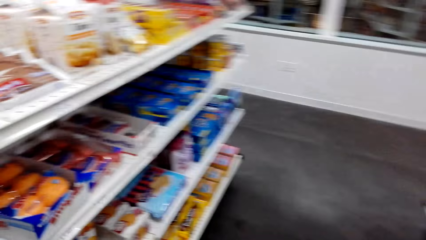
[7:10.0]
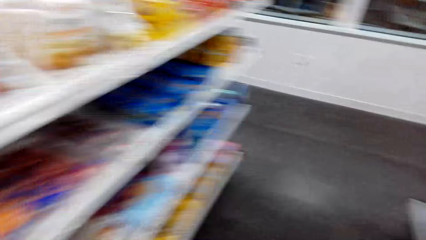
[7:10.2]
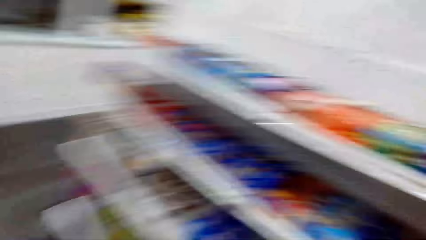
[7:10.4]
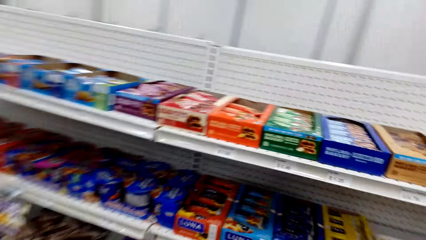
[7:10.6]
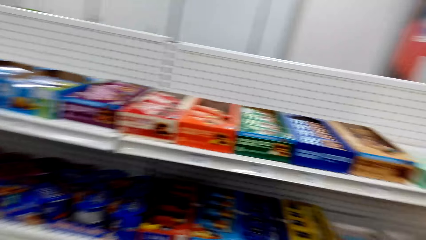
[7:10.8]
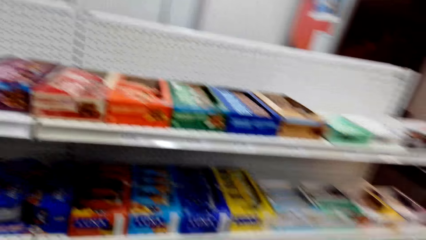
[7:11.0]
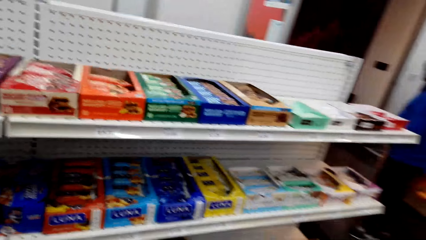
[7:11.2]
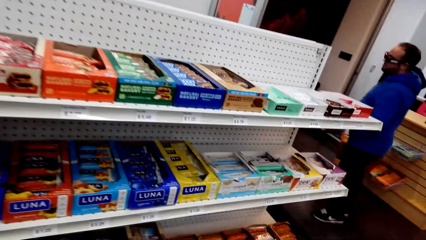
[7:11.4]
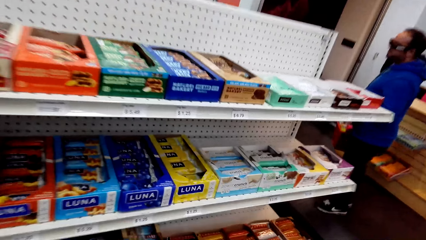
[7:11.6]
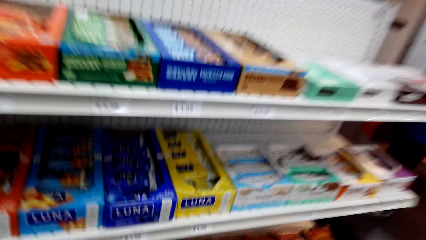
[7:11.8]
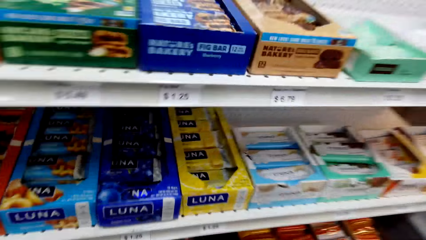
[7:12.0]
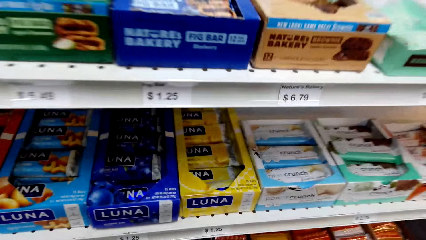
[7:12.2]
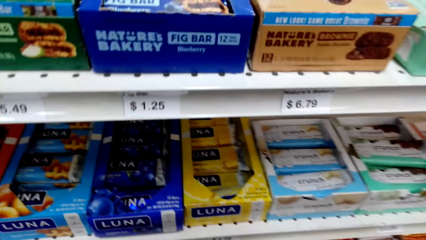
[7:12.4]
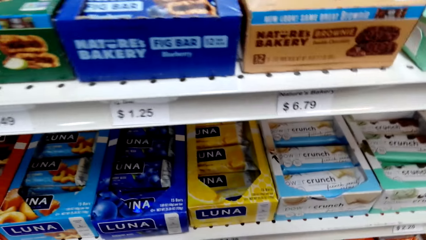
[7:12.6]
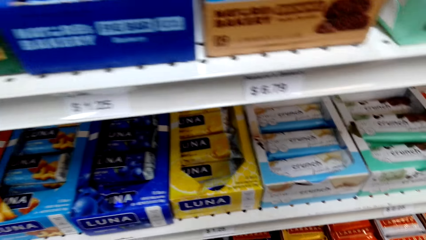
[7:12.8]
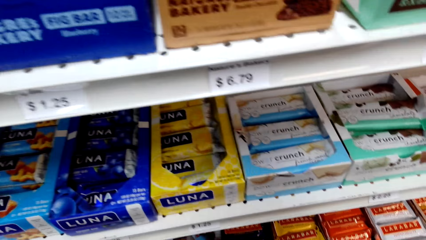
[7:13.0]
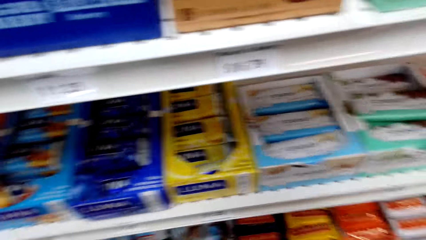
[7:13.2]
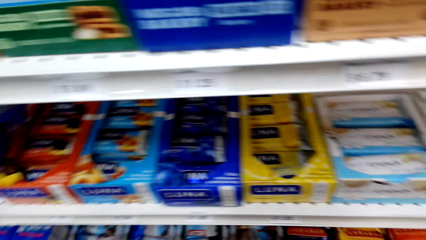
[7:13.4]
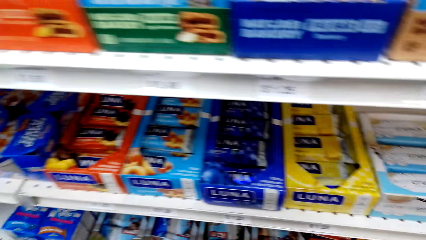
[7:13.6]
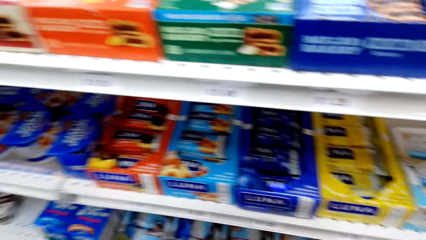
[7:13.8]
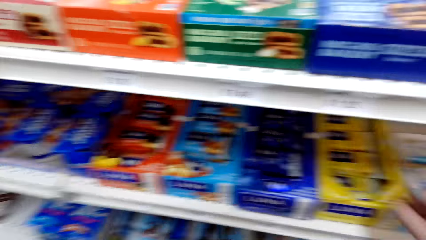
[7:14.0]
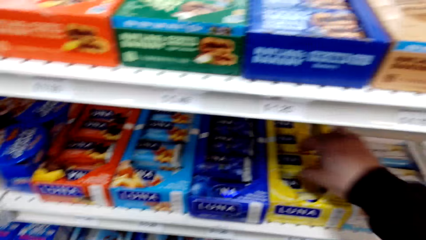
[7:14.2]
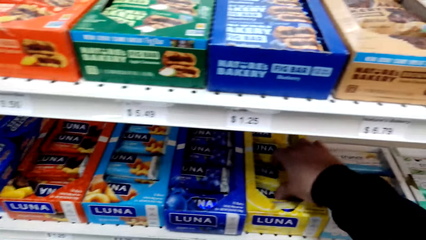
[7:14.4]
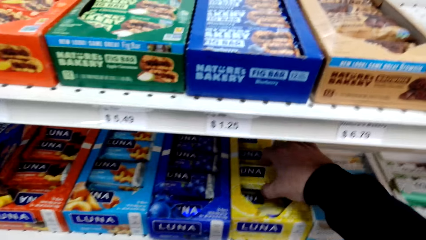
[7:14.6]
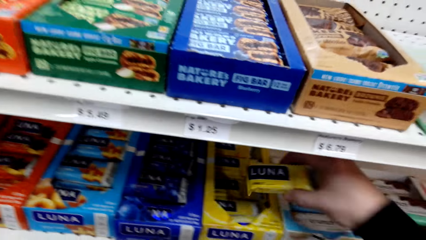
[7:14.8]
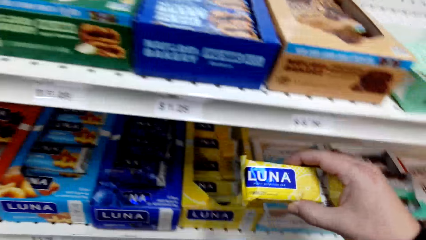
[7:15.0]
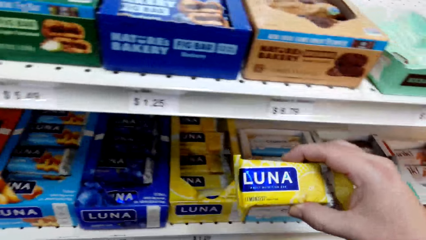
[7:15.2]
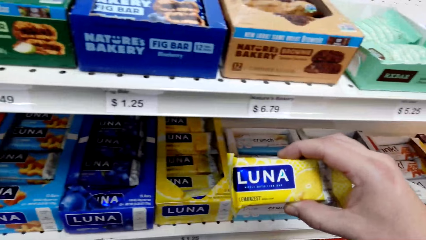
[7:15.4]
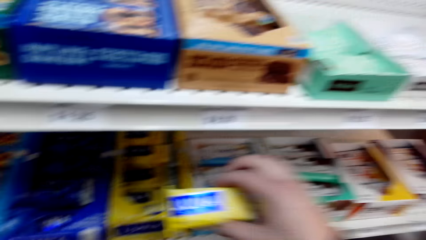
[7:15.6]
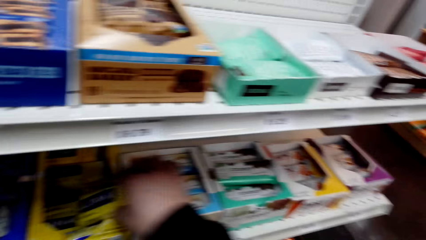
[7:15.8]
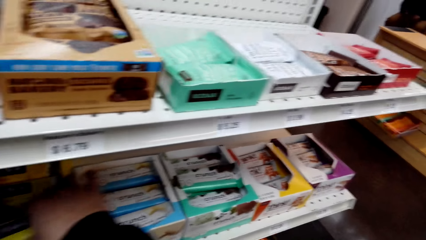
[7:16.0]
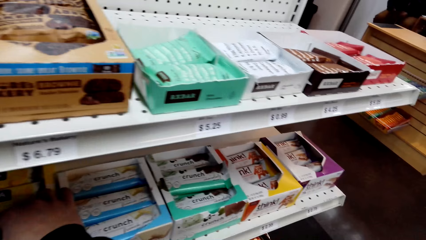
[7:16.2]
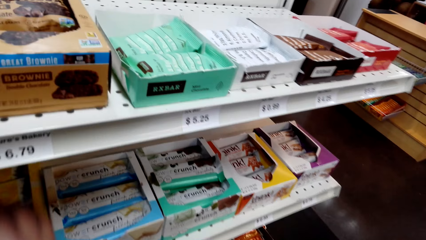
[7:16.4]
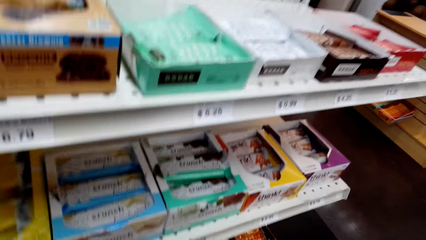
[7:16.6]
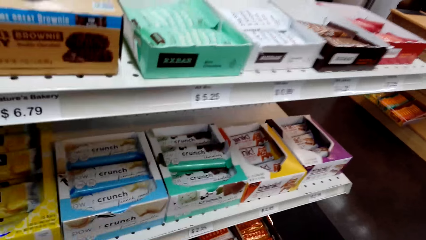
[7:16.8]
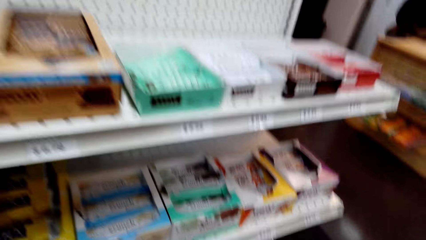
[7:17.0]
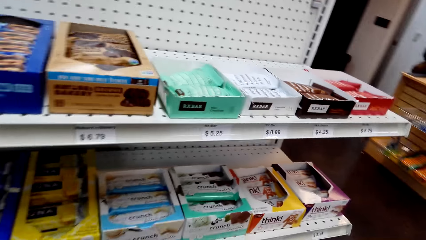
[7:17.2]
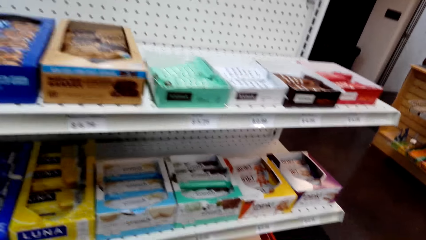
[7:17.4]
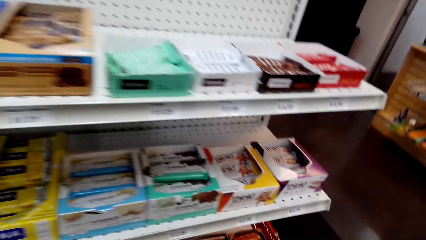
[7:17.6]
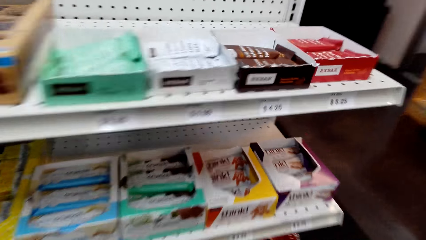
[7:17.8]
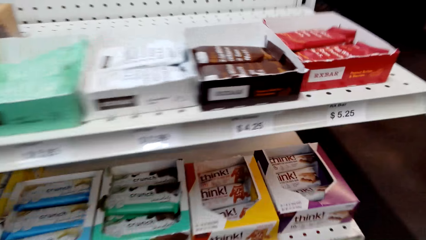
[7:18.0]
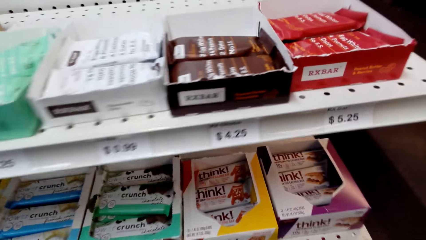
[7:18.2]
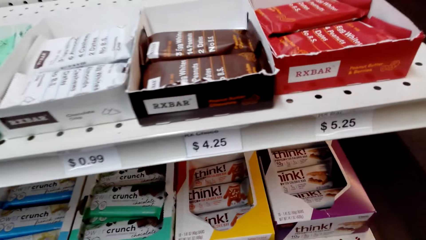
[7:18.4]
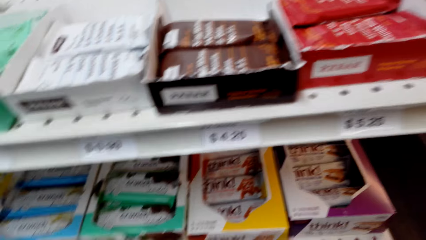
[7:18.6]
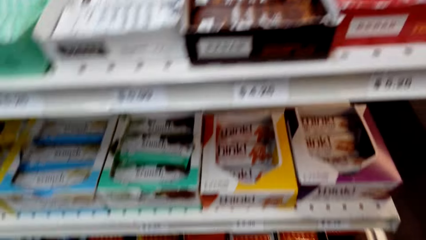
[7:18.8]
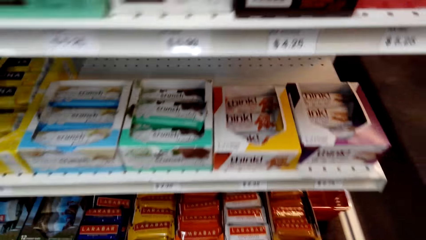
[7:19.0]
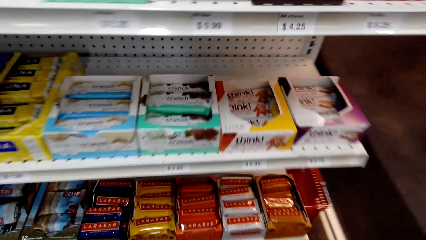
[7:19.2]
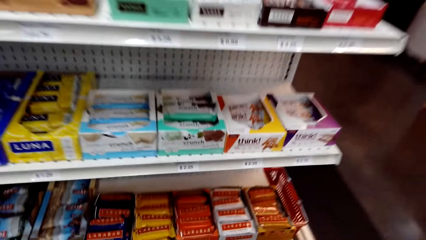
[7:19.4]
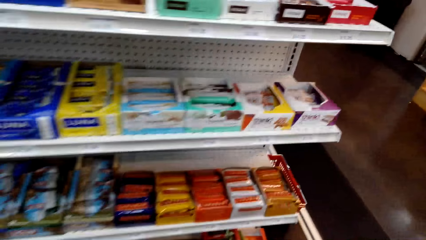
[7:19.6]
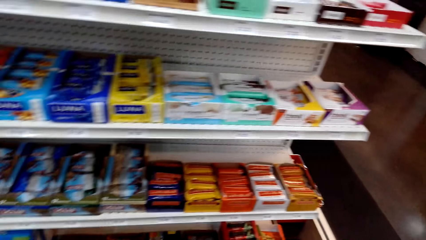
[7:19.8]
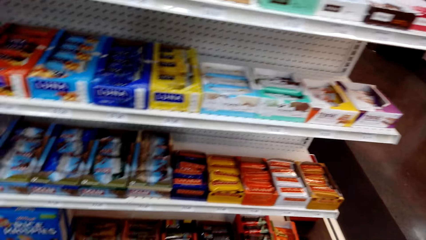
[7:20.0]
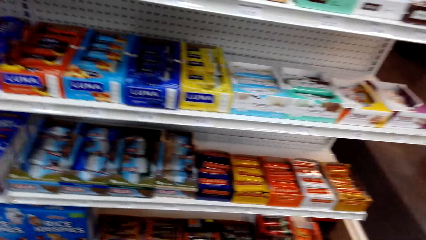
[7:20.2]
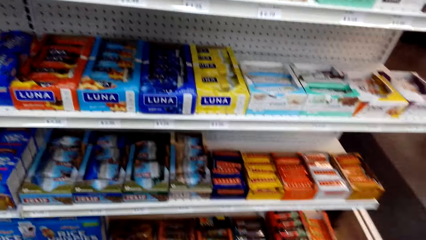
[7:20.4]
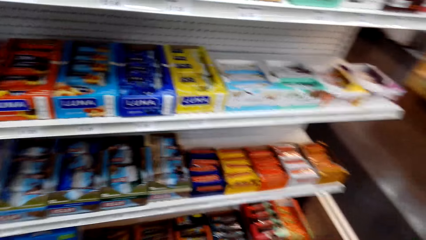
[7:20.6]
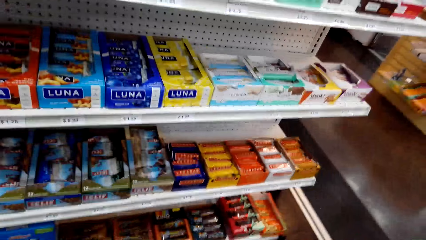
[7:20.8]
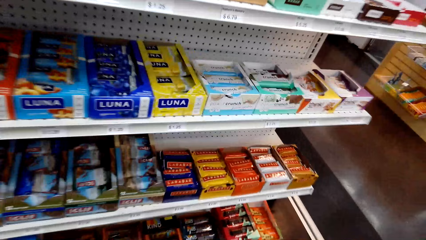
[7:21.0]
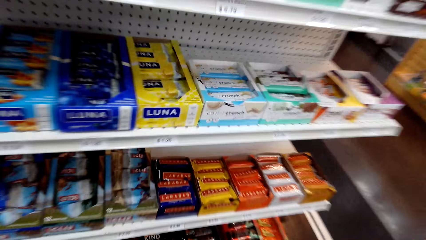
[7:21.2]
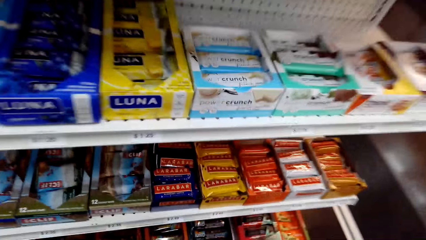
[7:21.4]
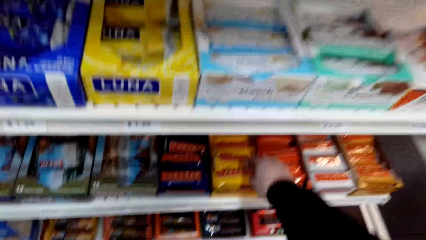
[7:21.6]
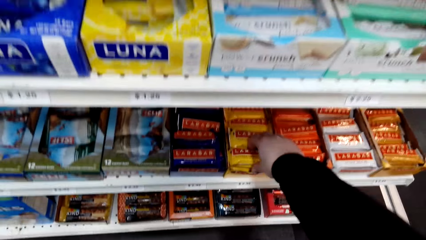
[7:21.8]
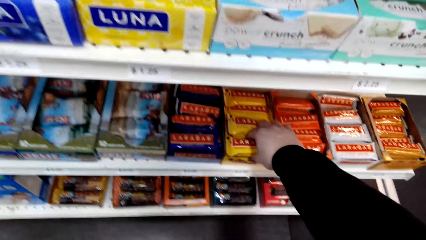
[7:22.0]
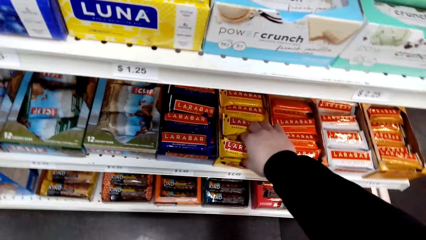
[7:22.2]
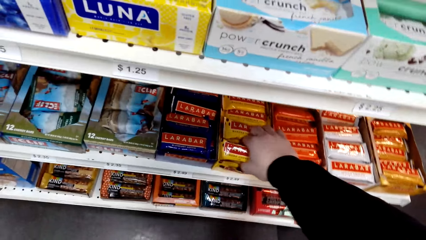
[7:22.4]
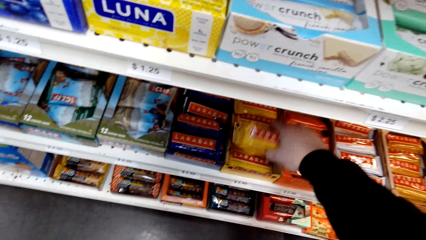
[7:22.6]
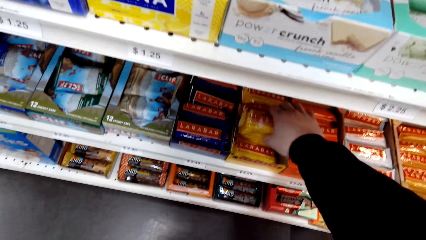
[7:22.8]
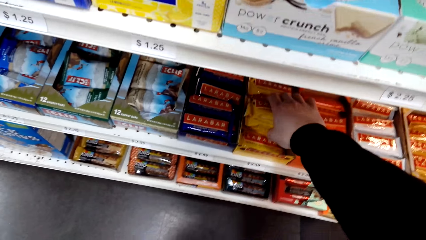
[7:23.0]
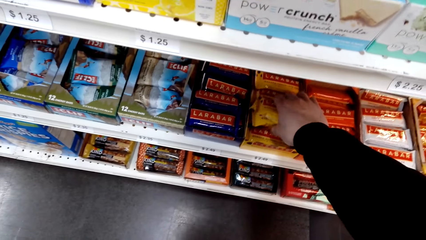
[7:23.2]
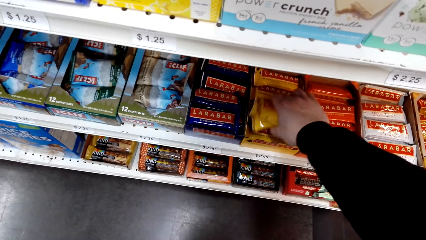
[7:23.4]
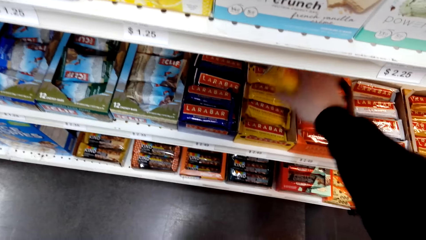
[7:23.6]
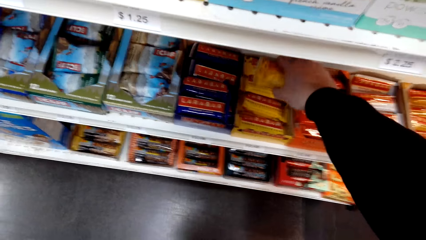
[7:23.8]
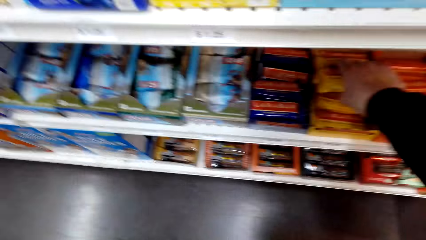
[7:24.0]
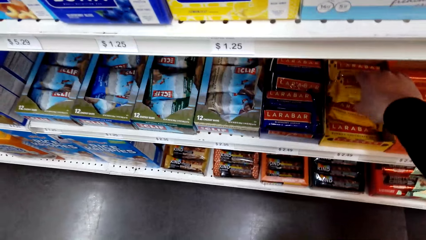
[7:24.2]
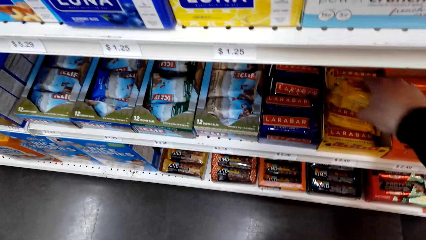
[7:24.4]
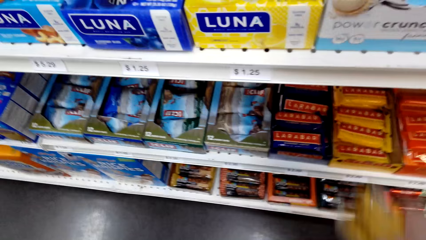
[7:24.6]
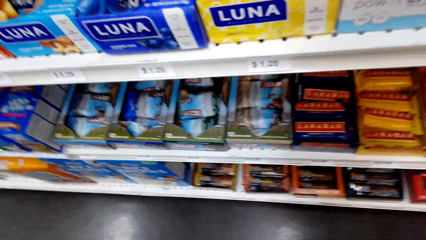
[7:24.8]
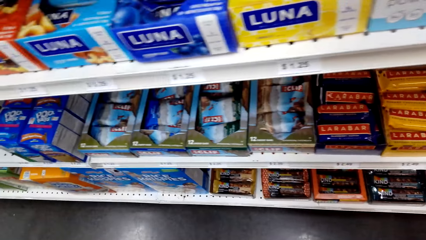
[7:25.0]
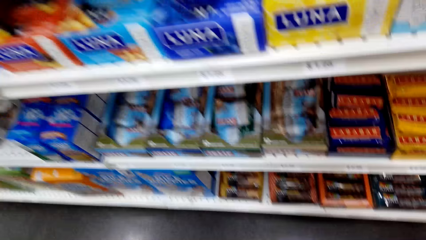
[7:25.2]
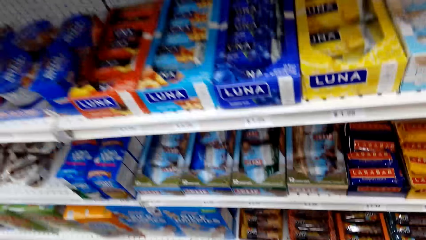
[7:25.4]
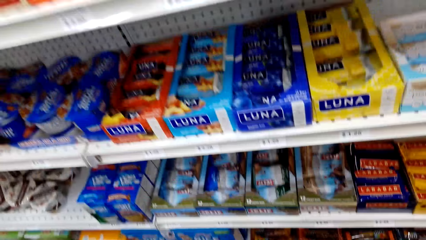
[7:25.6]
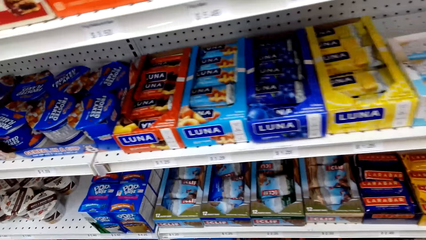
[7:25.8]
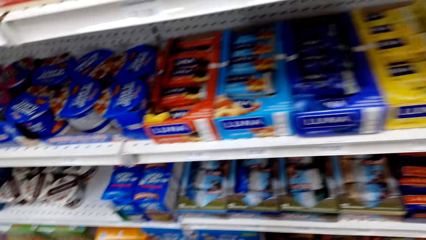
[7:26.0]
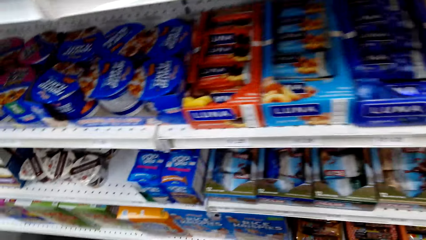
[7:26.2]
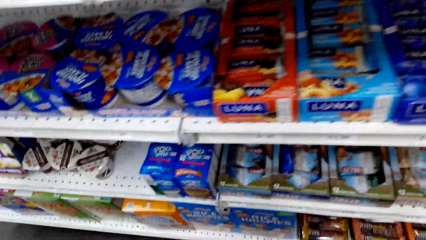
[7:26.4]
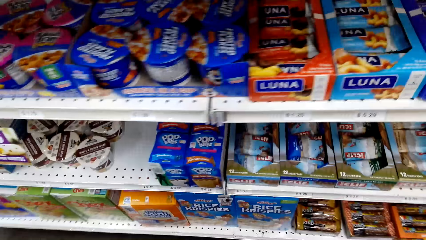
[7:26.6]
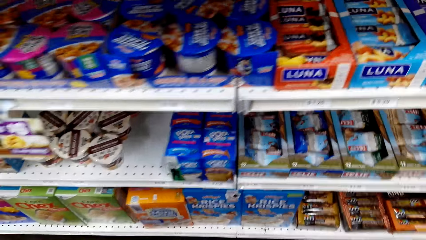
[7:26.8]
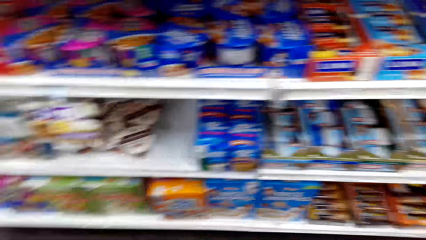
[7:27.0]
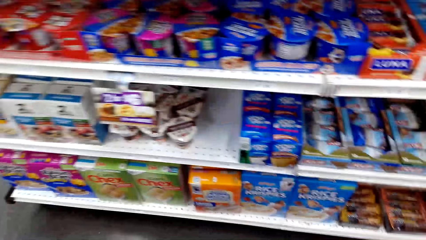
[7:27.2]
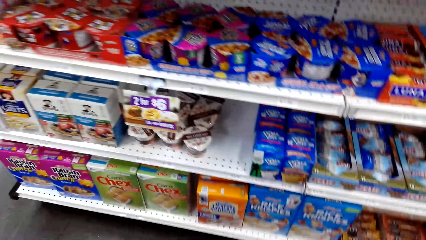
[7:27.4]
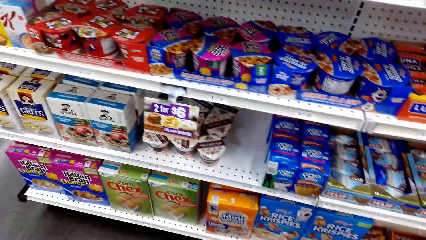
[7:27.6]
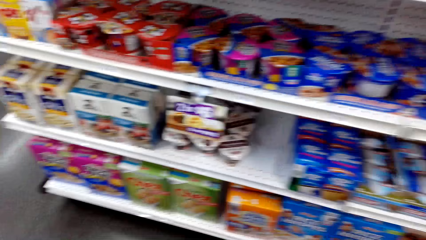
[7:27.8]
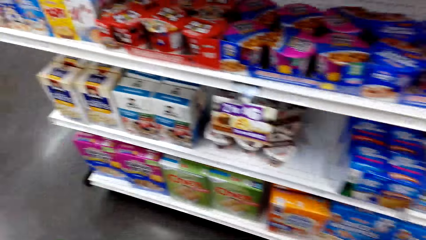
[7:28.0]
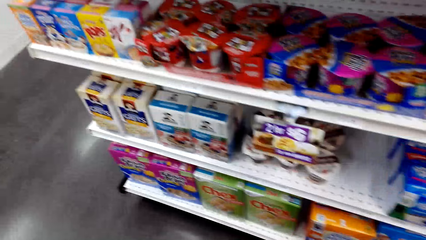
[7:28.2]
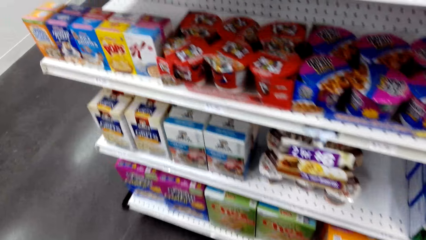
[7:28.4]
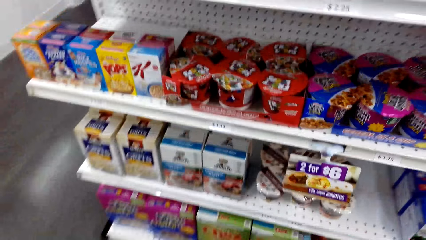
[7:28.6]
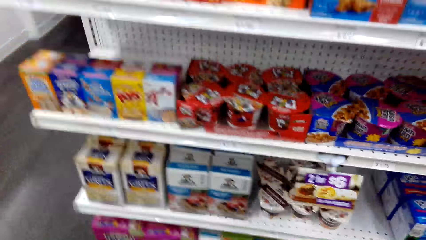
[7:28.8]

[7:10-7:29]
The camera wearer looks at shelves. They pick a Luna from a shelf. They put the Luna down. They look around. They pick chocolates or a packet. They pick more packets. They look around the shelves.
